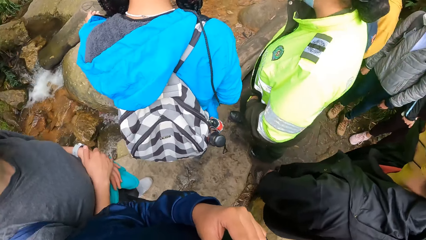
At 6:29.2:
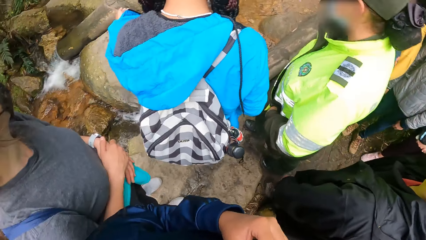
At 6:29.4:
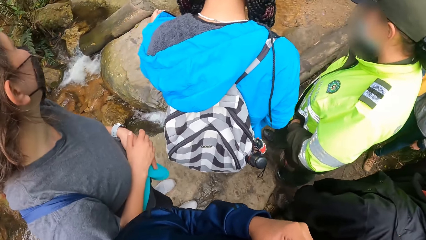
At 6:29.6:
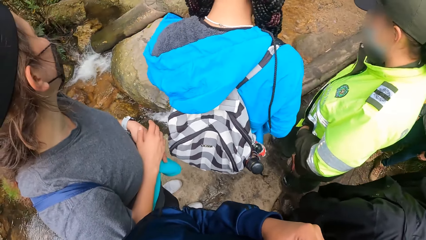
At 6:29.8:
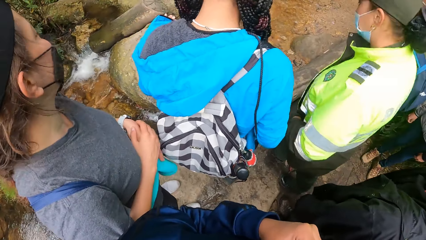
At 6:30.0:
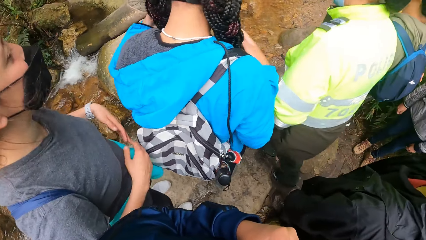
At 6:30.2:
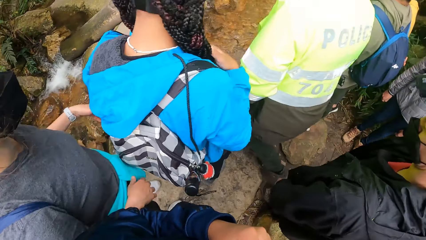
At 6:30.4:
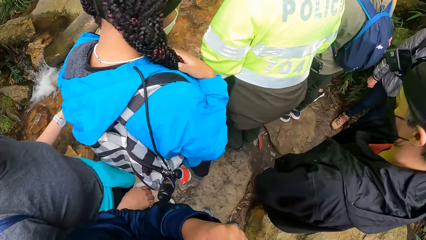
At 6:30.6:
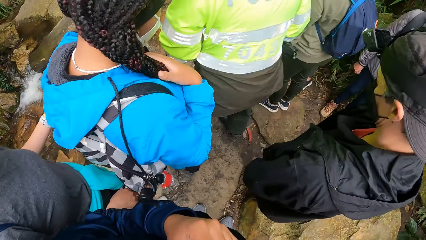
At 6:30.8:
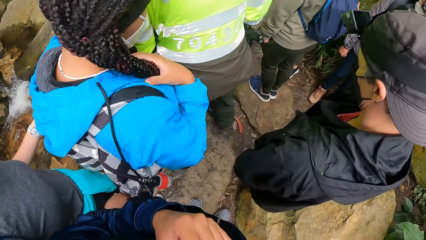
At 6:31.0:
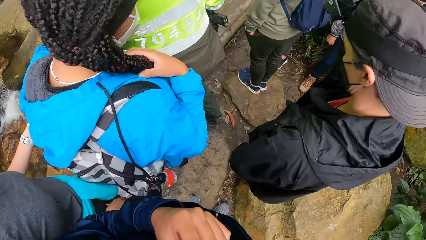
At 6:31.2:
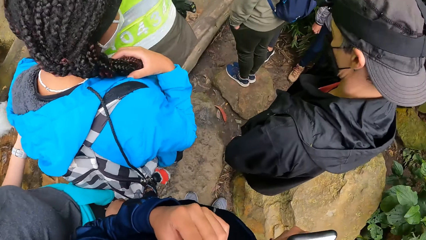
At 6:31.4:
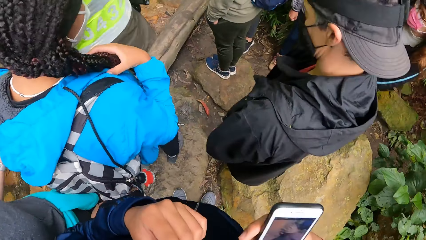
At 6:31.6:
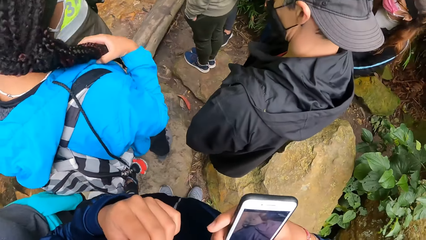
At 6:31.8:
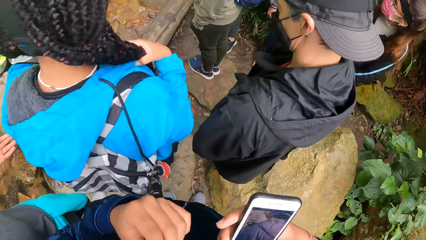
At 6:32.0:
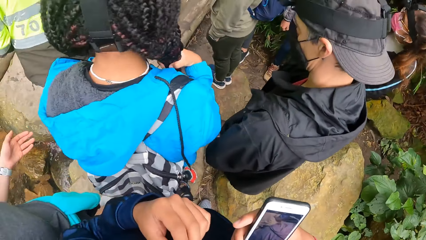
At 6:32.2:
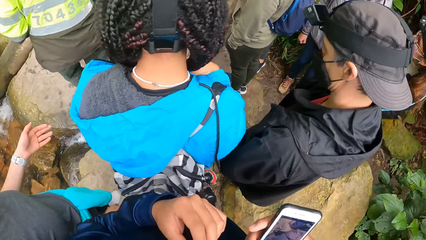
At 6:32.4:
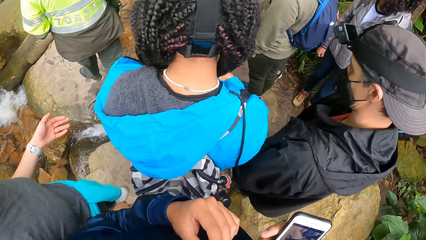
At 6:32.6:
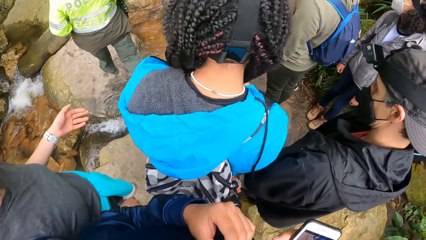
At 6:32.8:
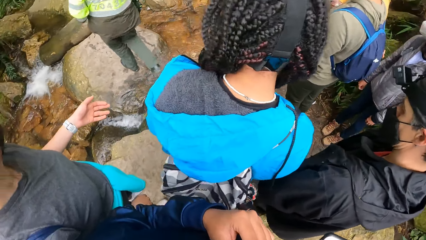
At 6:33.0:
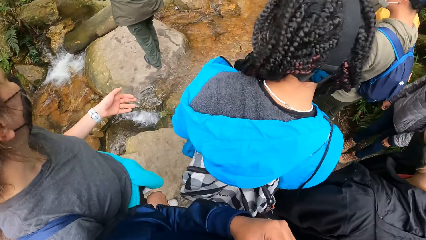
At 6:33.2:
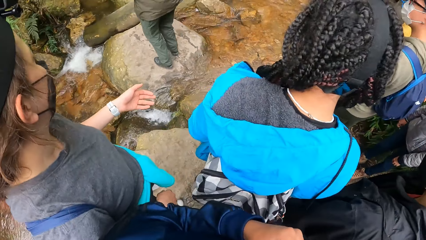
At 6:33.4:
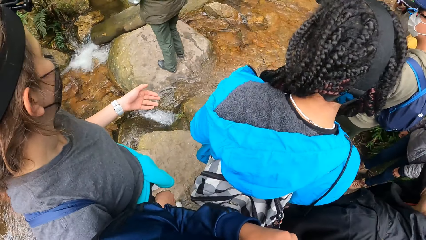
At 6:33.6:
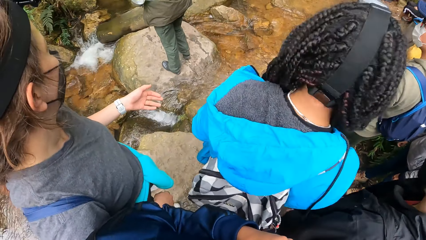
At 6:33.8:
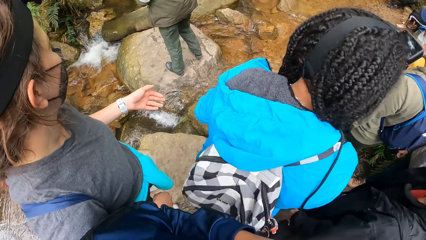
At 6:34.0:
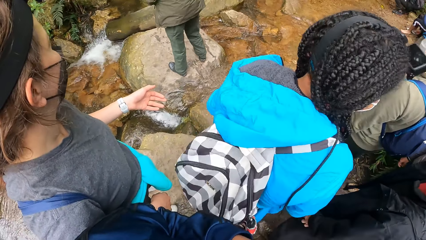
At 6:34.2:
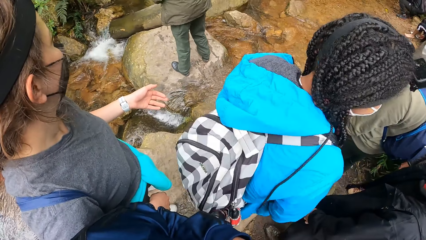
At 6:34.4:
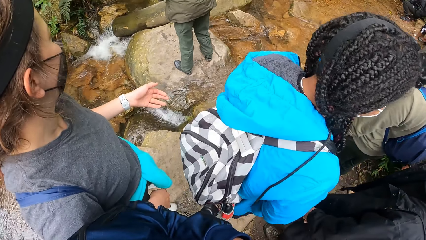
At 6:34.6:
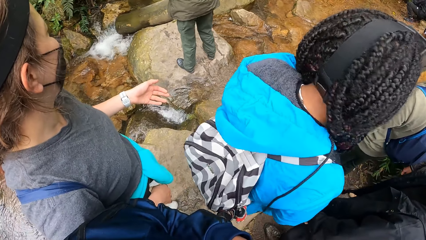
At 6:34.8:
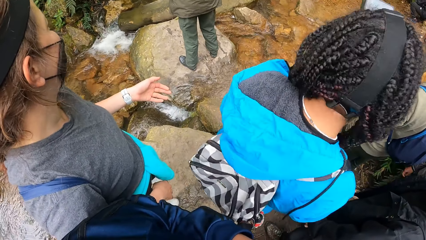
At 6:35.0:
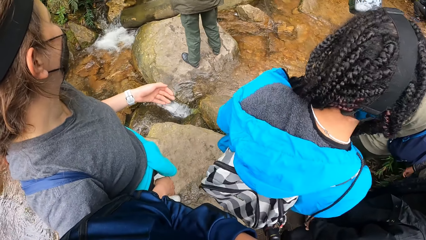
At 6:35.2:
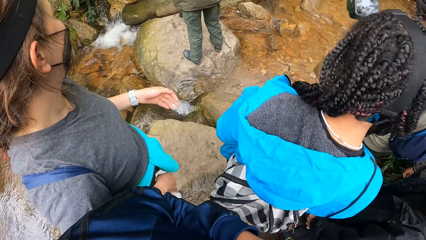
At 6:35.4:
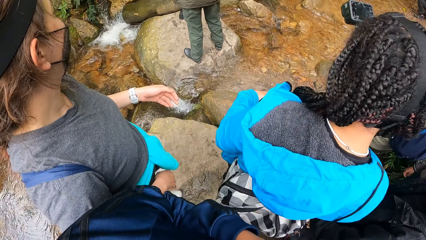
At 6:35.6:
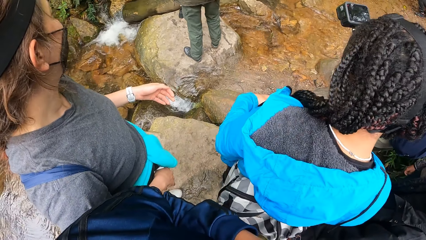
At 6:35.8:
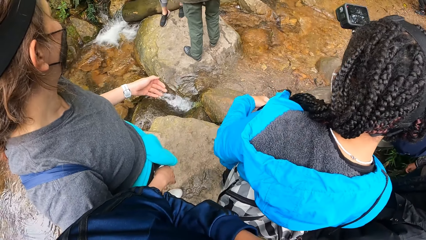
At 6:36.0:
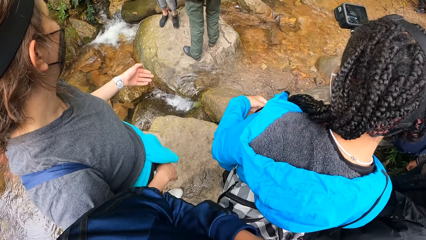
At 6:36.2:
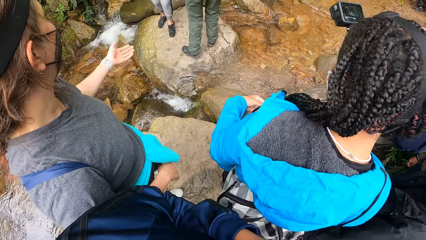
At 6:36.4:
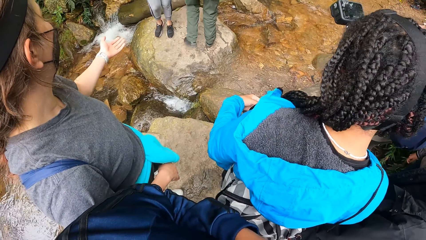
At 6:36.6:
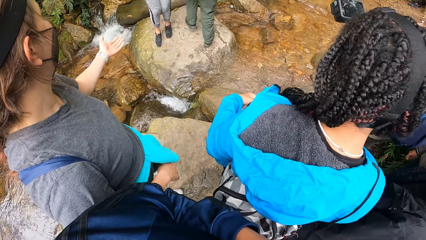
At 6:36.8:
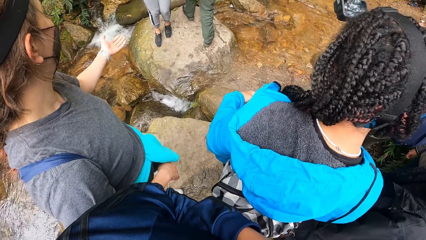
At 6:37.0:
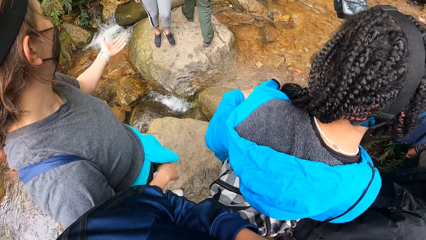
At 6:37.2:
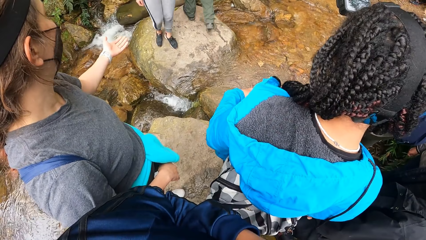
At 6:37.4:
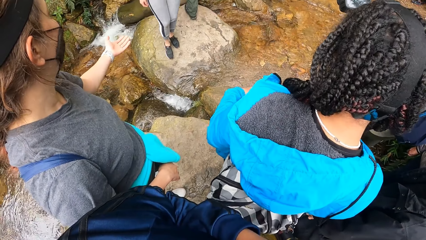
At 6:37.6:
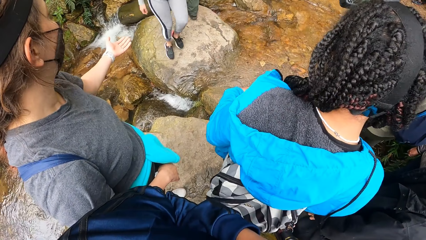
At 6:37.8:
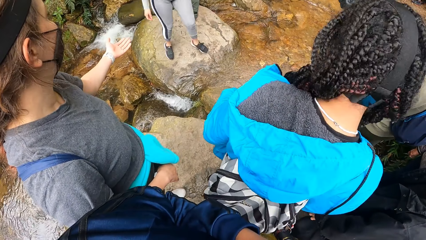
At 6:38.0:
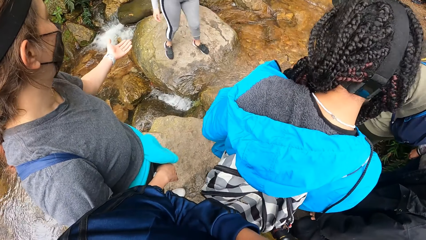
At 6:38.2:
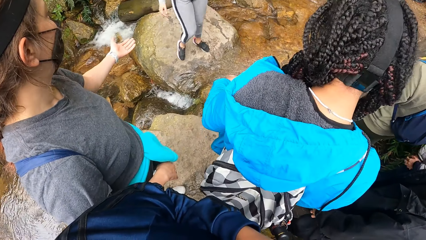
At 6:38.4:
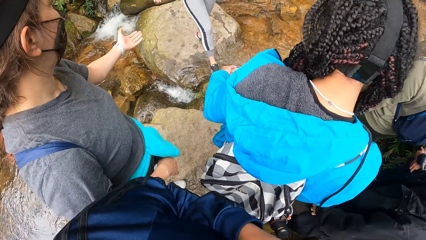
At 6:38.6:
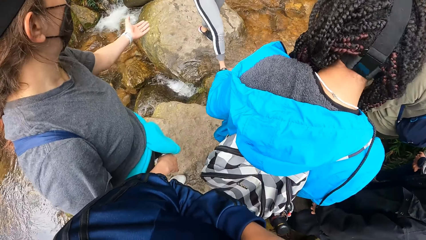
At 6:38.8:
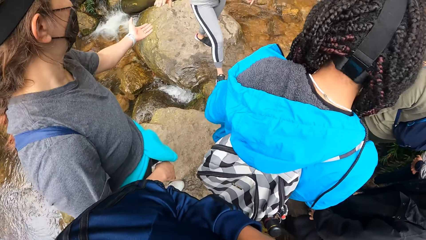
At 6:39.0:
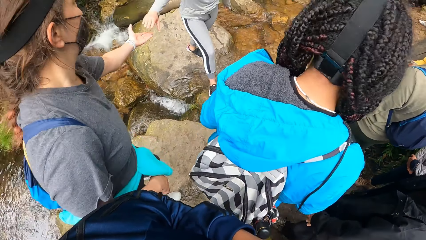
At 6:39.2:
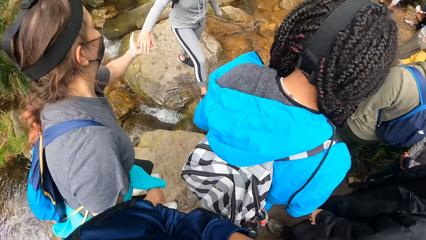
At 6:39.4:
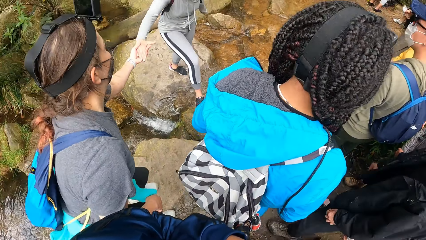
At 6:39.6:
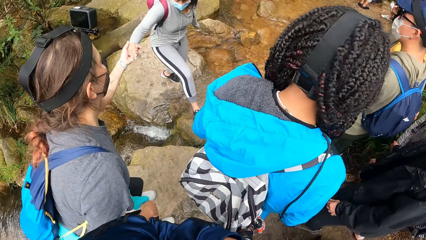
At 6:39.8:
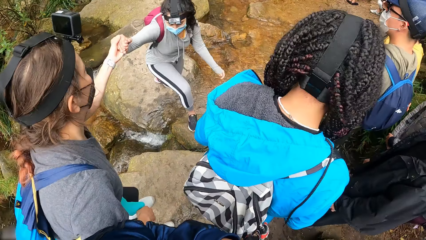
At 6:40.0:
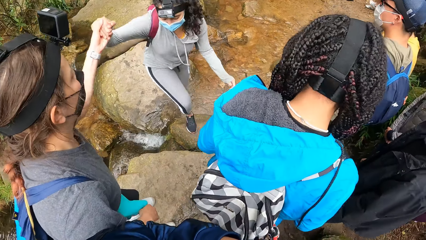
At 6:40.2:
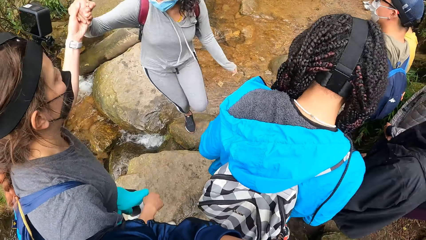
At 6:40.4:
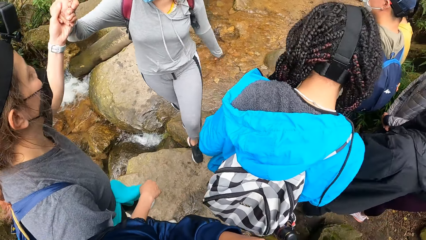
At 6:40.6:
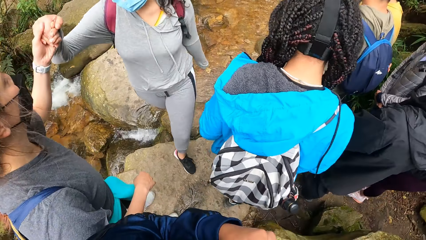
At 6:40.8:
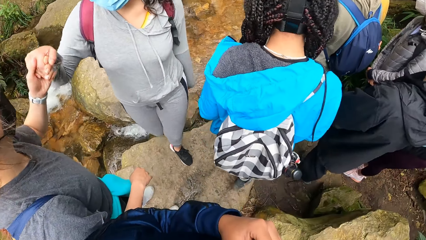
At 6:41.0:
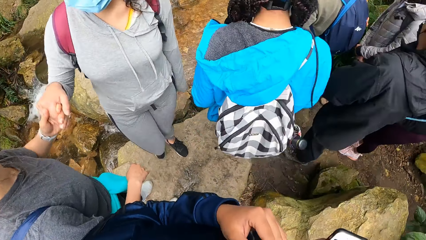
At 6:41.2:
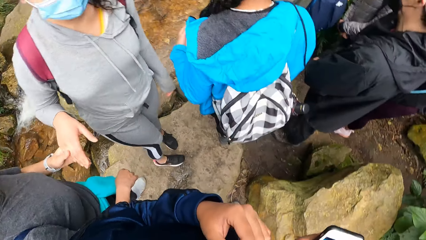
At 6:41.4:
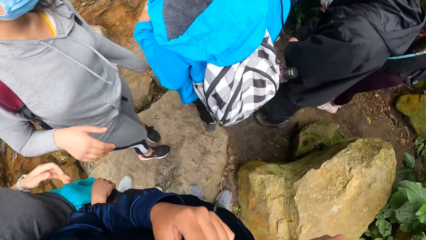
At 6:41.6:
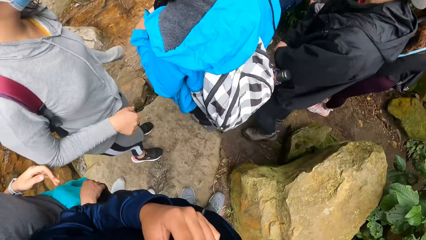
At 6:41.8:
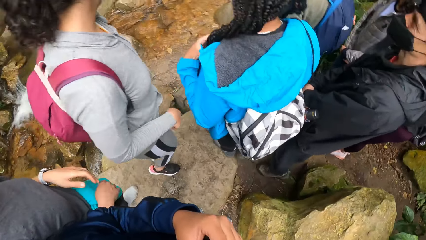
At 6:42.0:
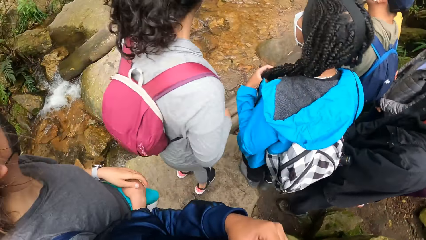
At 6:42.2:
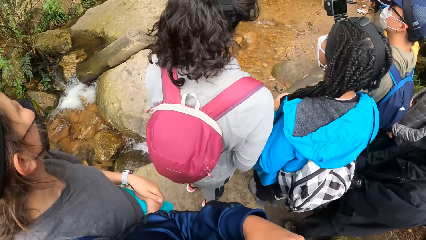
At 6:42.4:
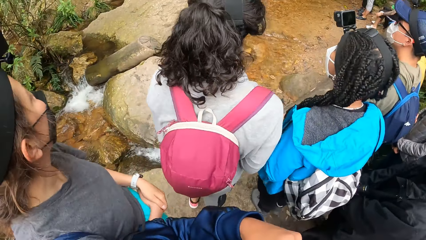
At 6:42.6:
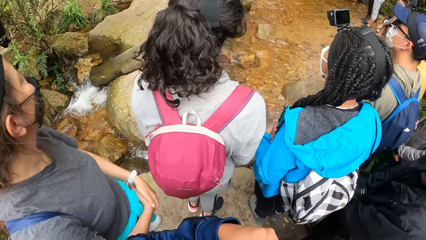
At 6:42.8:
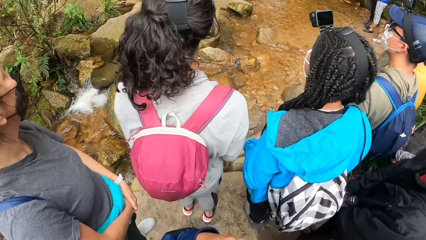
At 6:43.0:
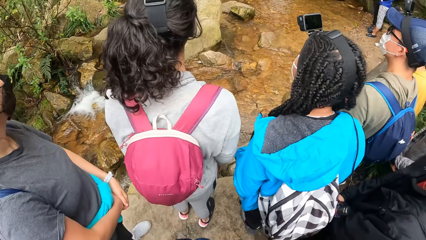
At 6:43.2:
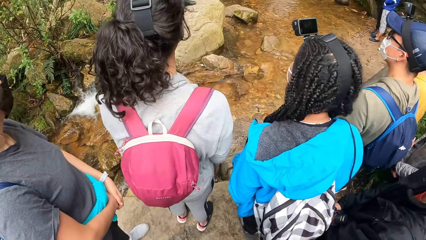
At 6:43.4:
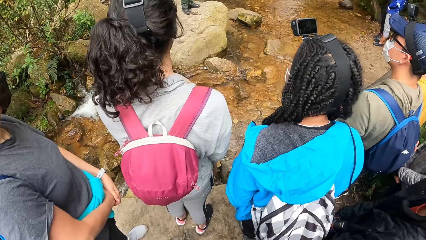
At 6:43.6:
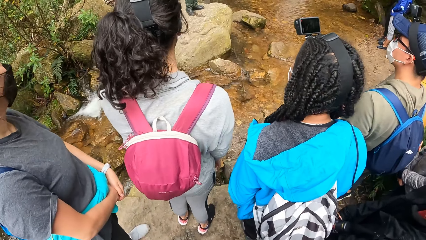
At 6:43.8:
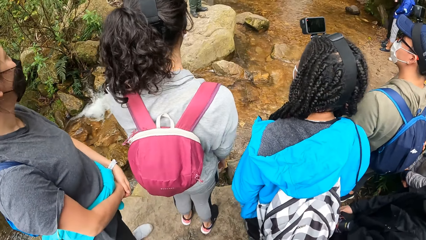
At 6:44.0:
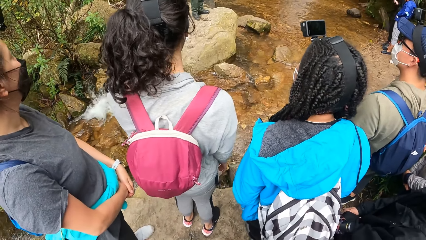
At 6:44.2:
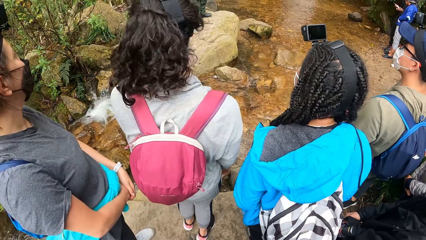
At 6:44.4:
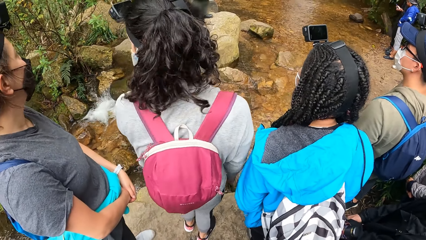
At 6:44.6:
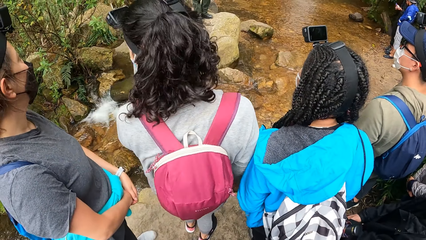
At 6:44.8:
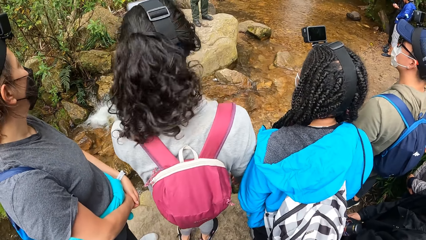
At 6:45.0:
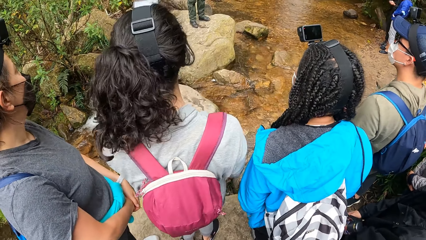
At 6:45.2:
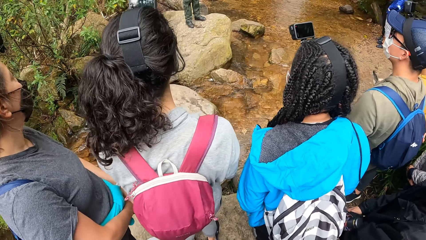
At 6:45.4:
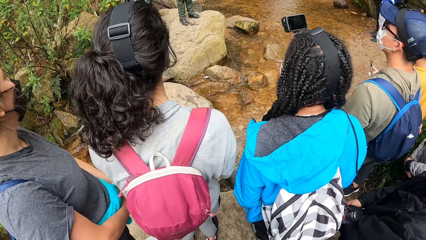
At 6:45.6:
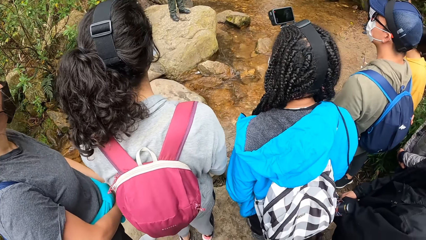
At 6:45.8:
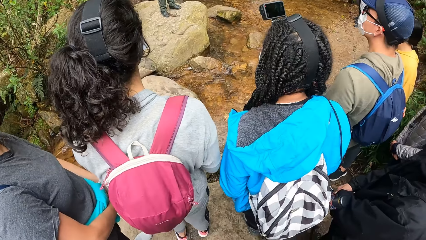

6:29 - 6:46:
The woman crosses the stream. Another woman stretches her left hand towards a third woman. The third woman holds the second woman with her left hand.
